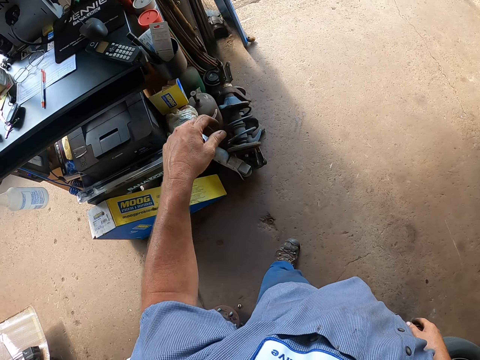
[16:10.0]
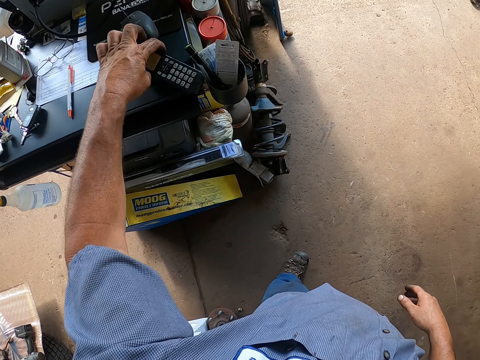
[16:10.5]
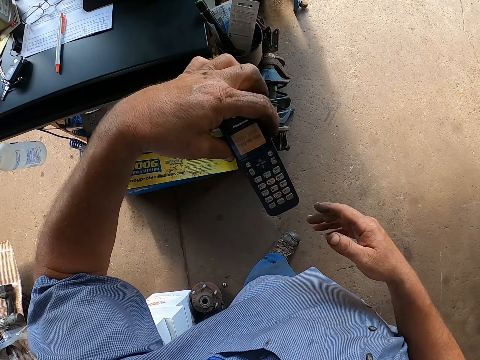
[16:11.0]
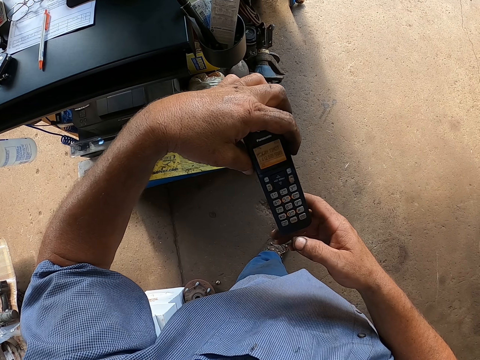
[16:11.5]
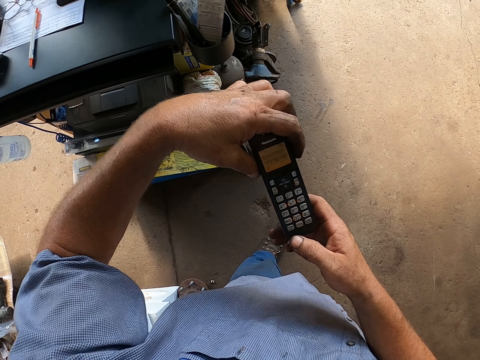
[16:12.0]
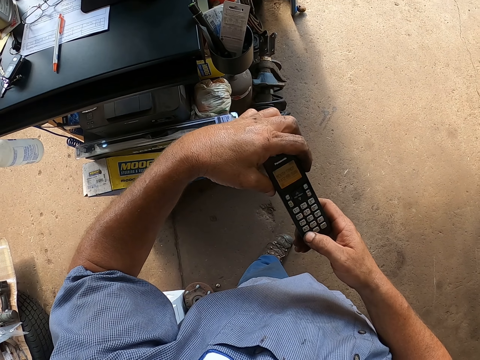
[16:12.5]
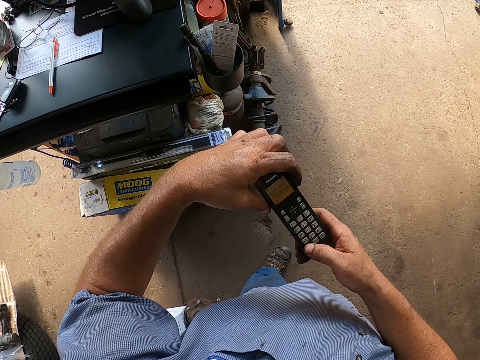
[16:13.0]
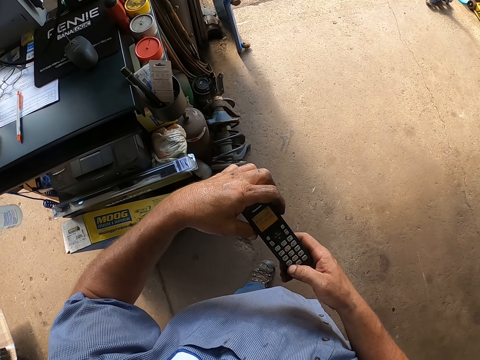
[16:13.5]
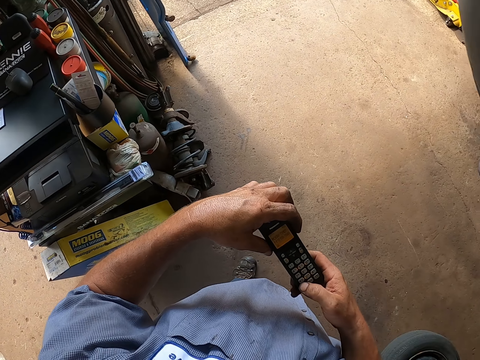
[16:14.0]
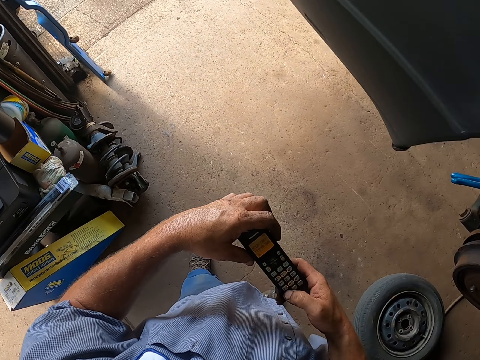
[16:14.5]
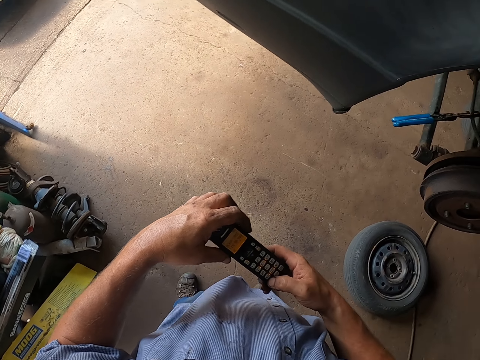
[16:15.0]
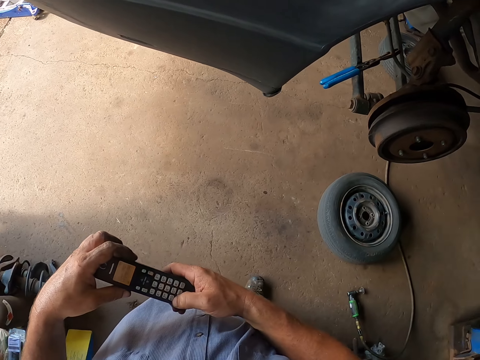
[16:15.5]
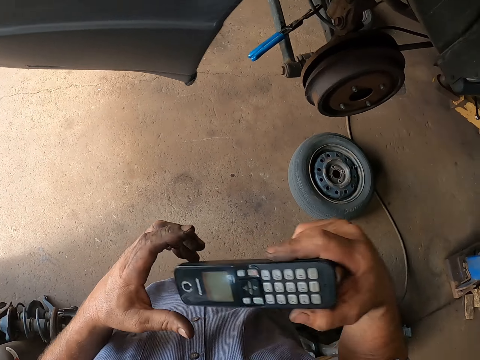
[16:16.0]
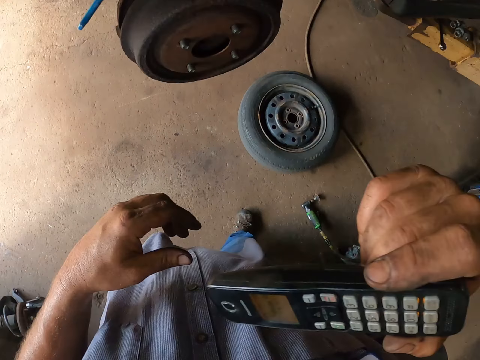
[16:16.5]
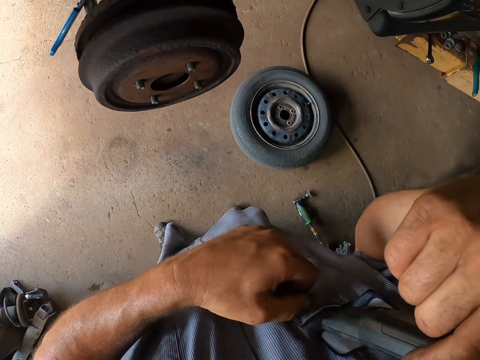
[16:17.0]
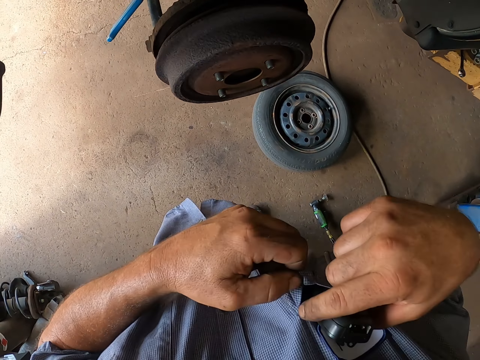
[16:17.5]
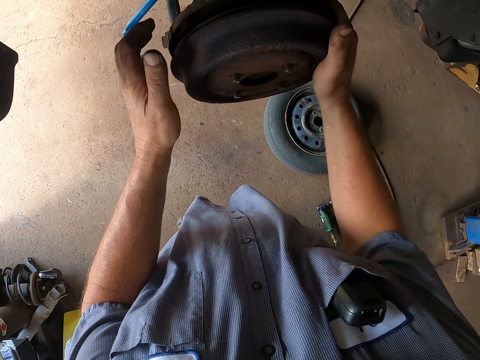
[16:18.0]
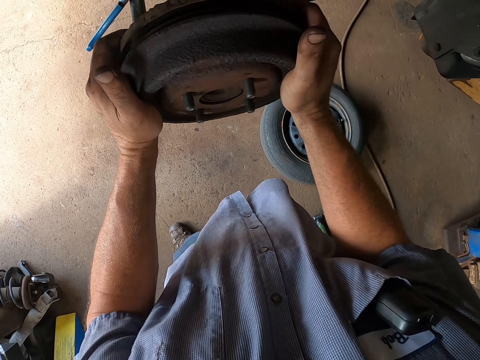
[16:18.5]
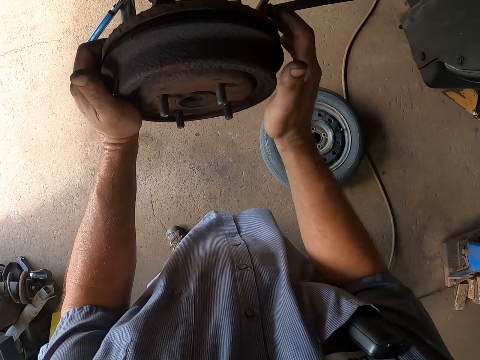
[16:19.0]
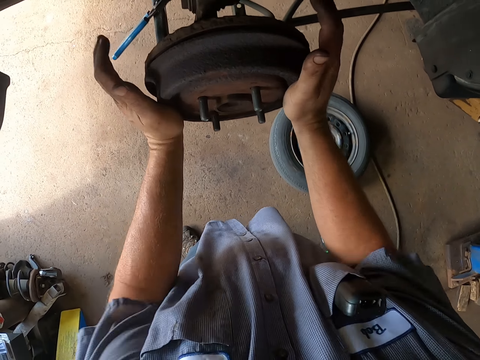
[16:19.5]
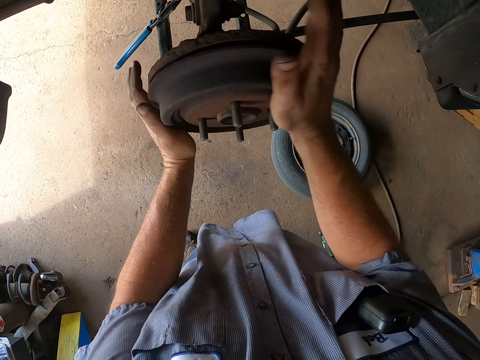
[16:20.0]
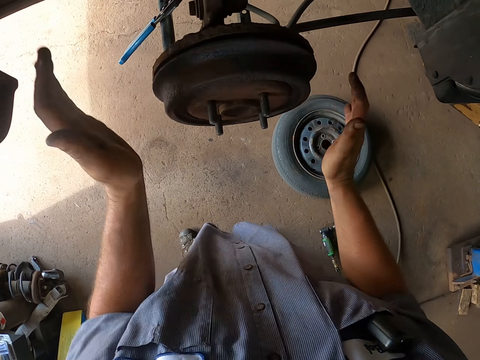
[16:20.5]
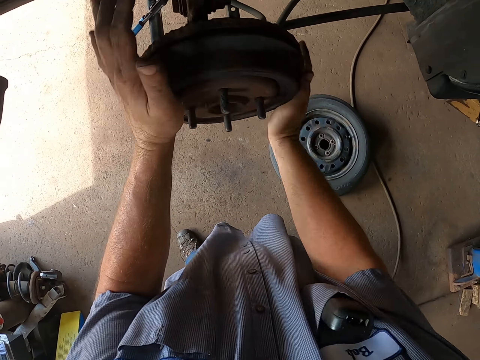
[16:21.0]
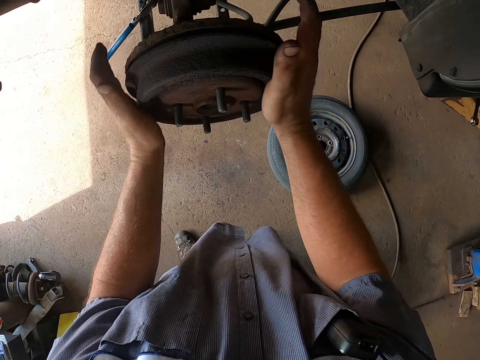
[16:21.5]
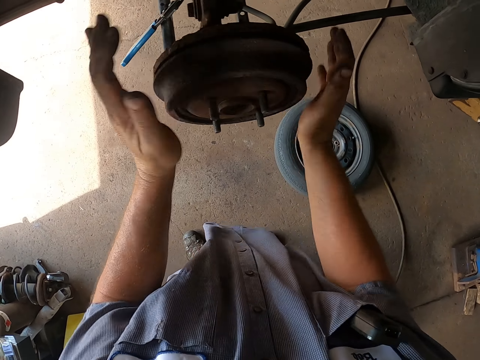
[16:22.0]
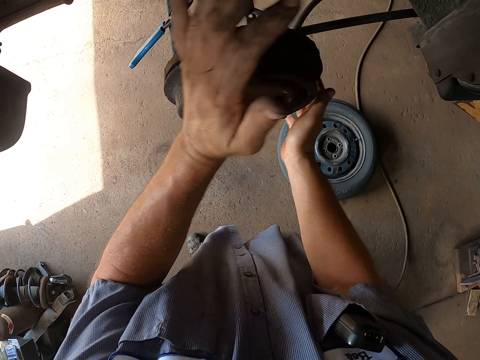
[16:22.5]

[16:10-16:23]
The camera wearer turns around. They pick up the phone. They check the phone. They receive a call. They use the phone. They place the phone in a pocket. They fix the rear wheel hub. They fit the wheel hub cover. They rotate the wheel hub cover.

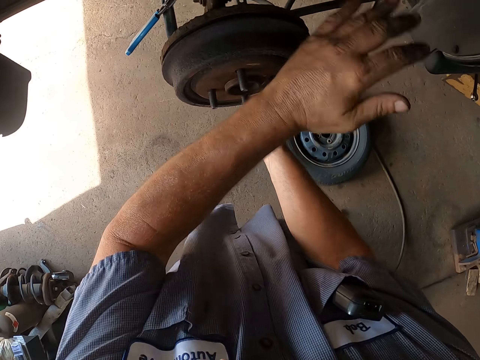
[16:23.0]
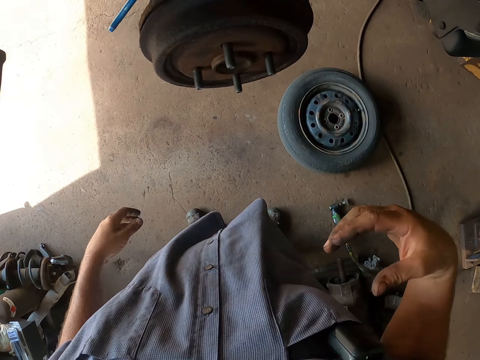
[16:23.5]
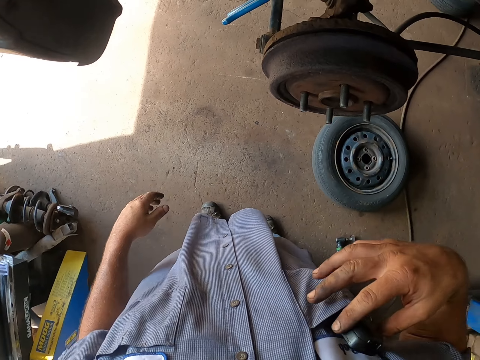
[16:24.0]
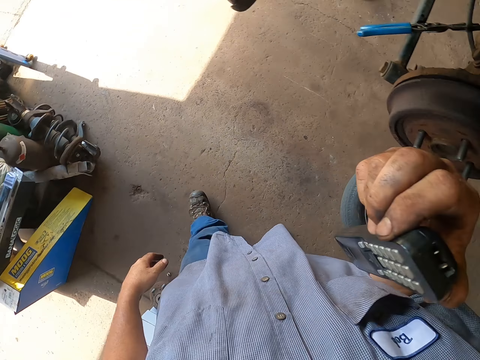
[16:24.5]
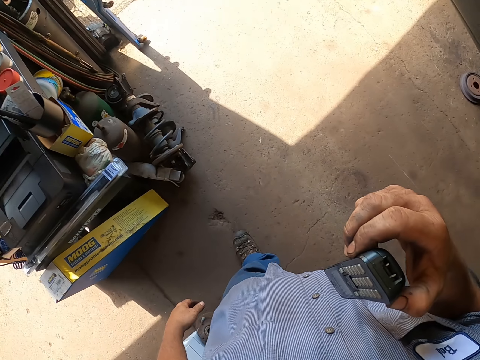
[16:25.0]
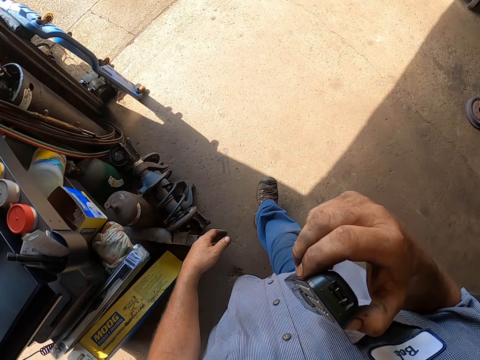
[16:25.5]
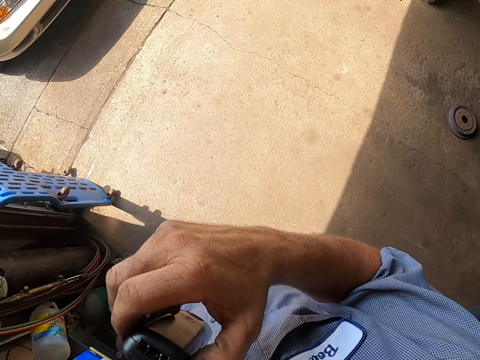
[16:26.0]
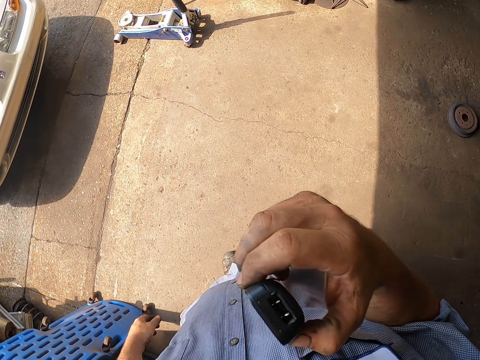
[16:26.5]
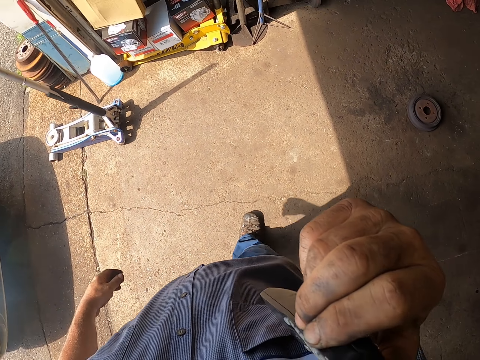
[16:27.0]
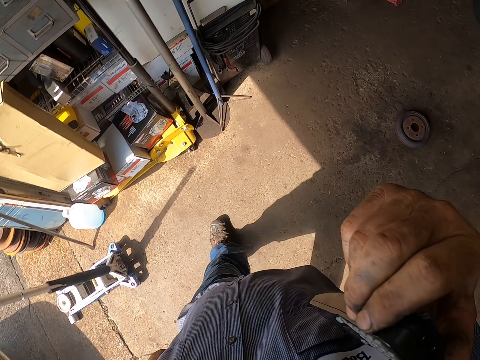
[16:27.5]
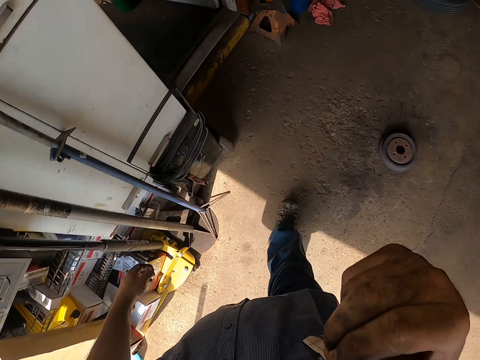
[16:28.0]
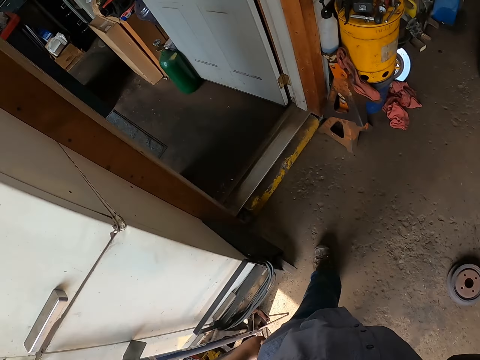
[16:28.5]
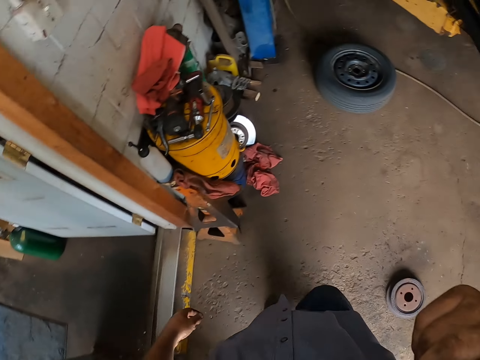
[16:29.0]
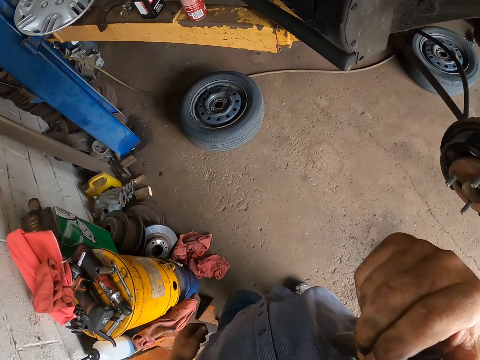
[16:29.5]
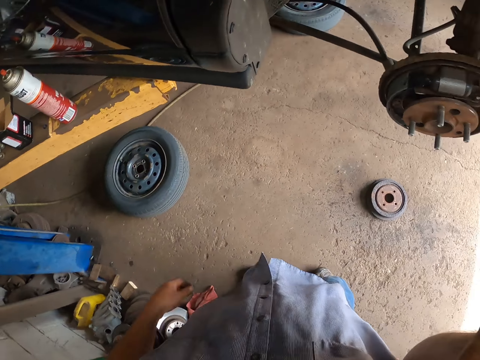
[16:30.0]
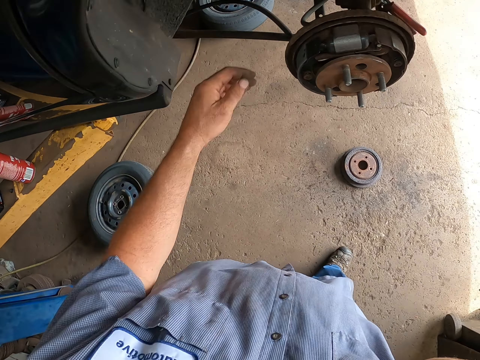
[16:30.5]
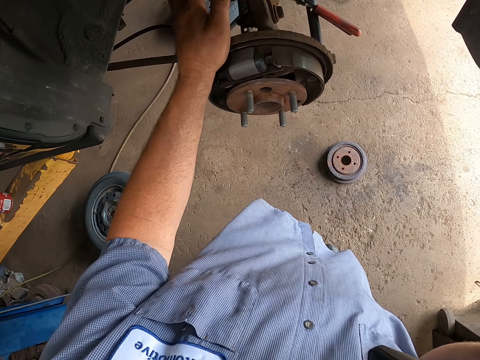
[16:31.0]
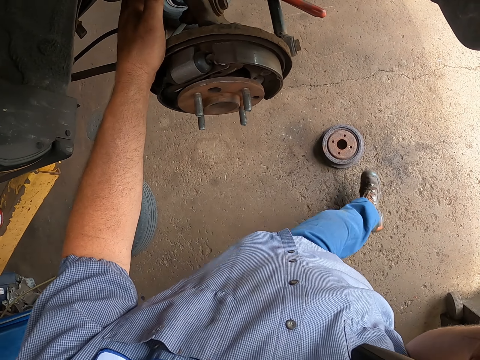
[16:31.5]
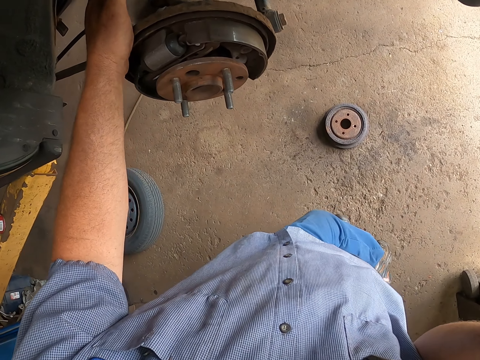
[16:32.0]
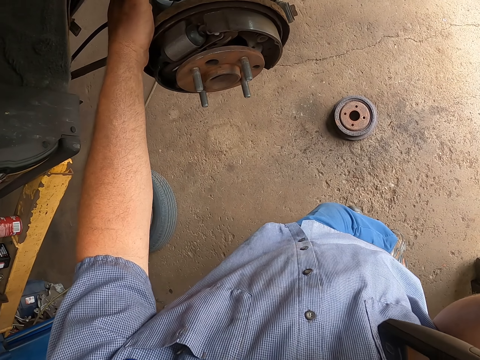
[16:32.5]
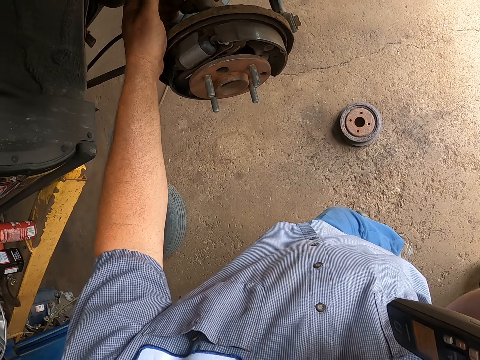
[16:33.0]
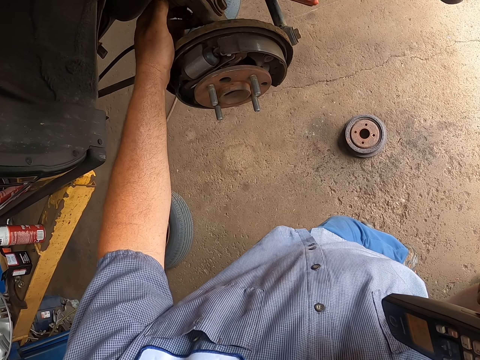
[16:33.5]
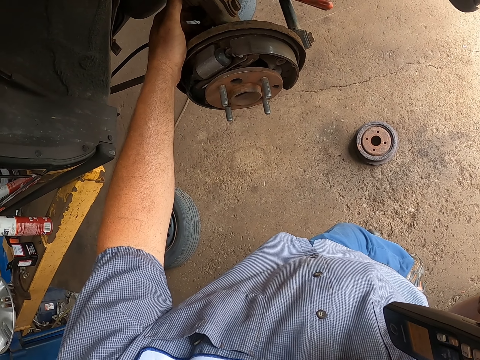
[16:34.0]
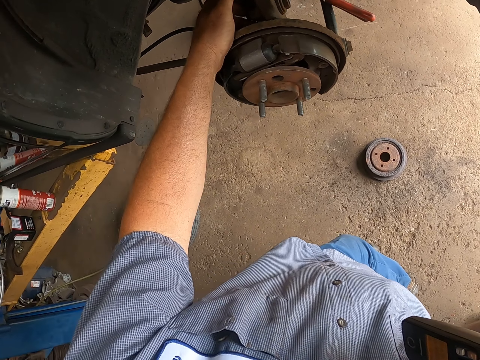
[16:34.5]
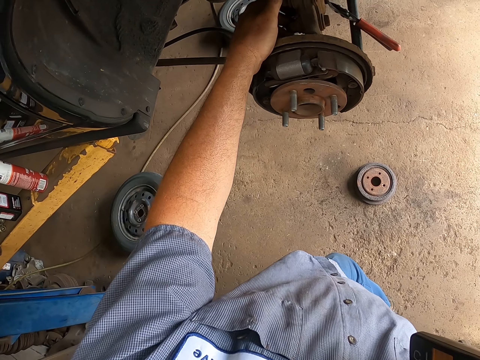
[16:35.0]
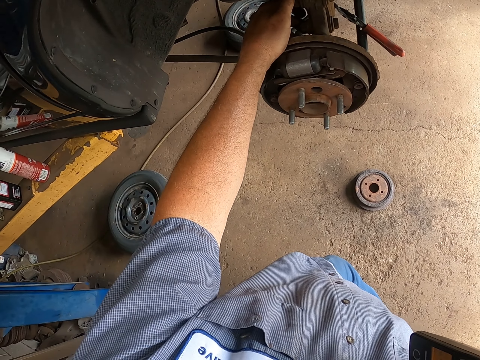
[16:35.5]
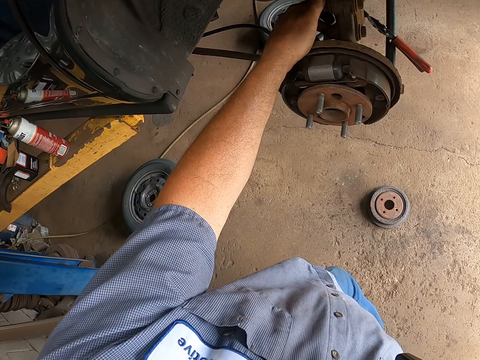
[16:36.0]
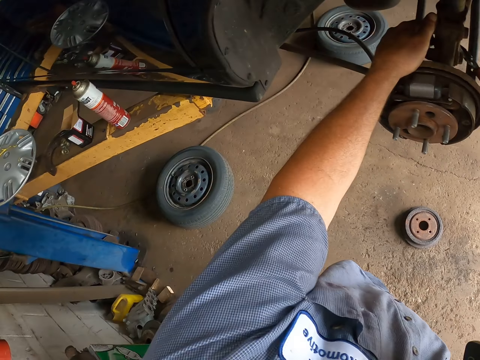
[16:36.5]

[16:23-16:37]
The camera wearer picks up the phone from the pocket. They walk around the garage and talk on the phone. They walk around the garage and talk on the phone. They hold the wheel. They put a hand on the wheel hub. They talk on the phone.
